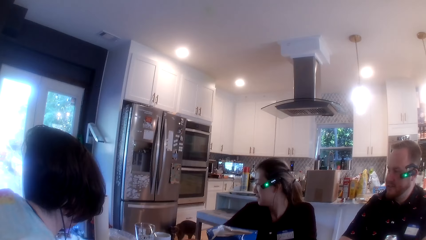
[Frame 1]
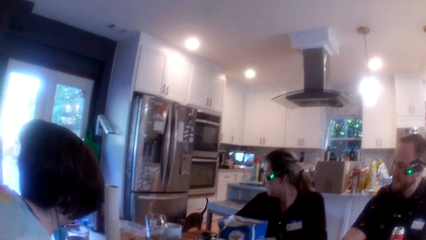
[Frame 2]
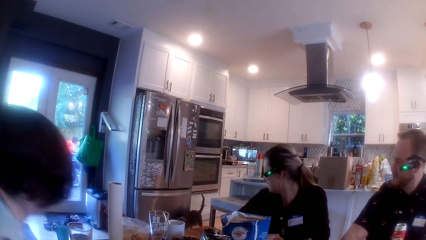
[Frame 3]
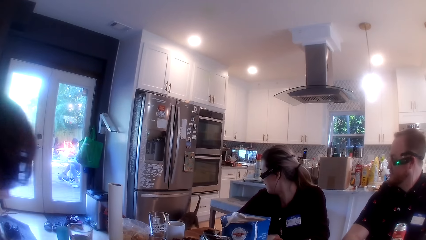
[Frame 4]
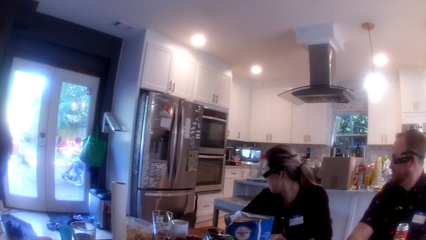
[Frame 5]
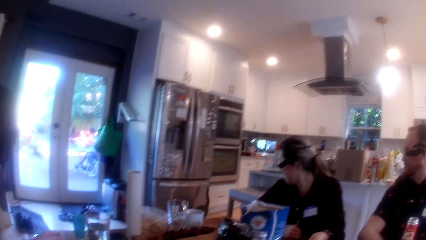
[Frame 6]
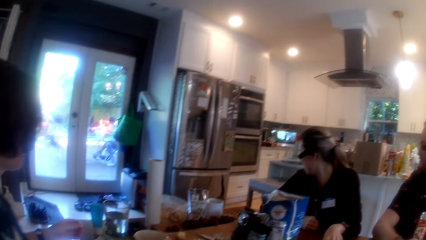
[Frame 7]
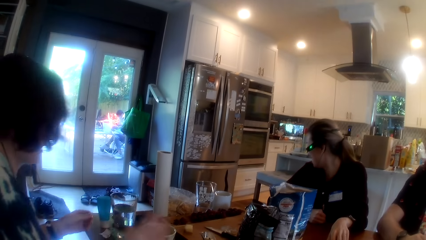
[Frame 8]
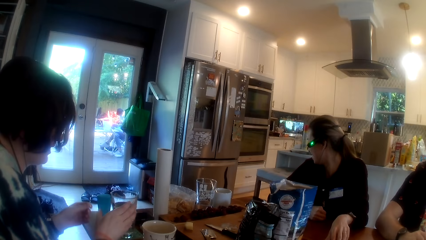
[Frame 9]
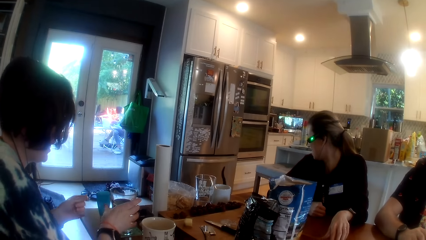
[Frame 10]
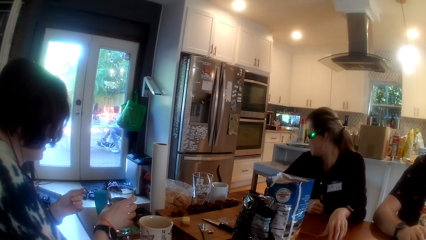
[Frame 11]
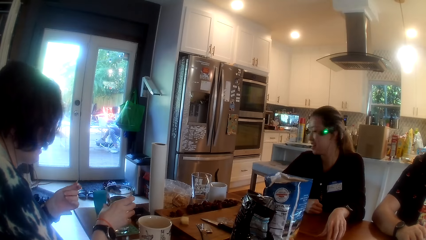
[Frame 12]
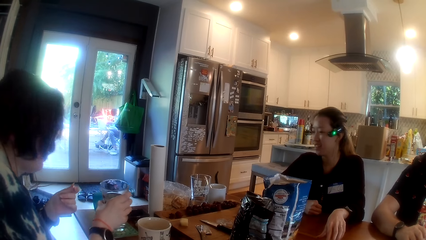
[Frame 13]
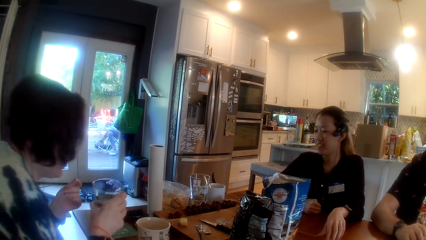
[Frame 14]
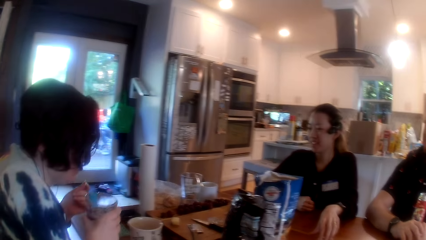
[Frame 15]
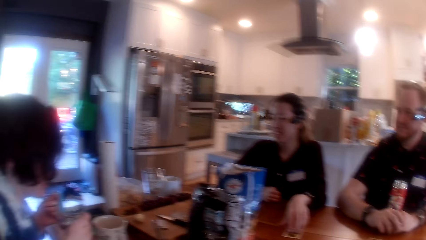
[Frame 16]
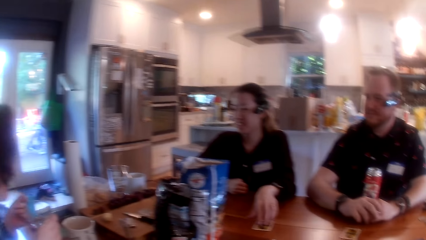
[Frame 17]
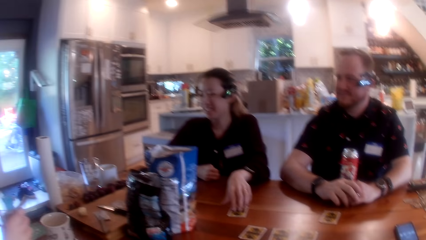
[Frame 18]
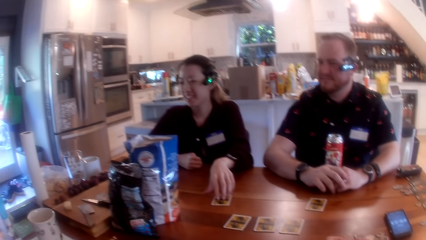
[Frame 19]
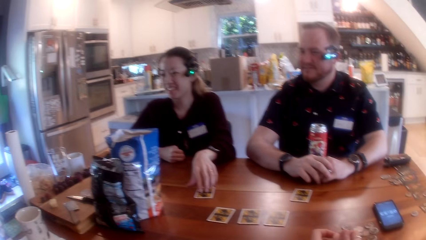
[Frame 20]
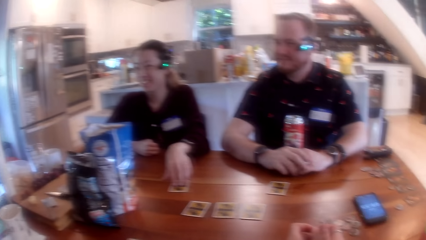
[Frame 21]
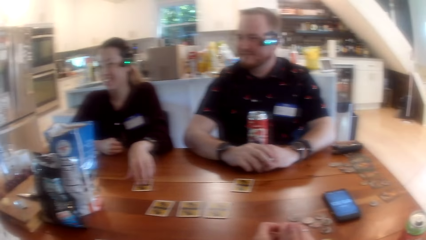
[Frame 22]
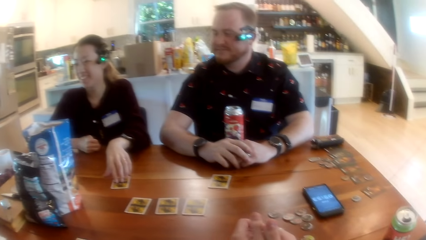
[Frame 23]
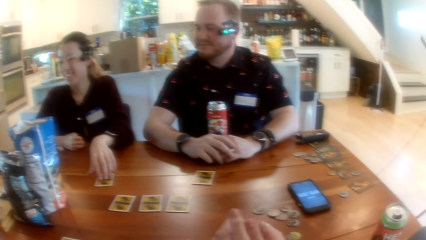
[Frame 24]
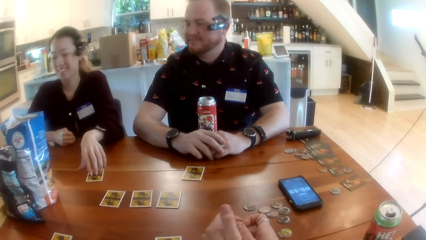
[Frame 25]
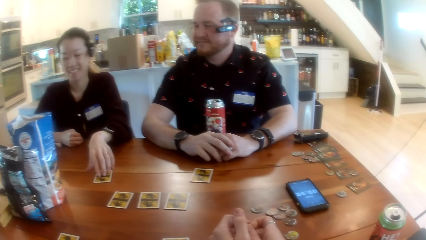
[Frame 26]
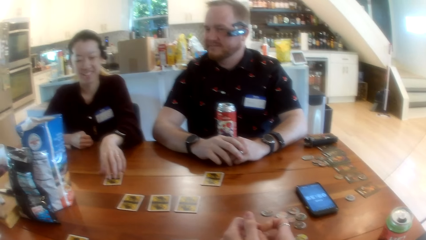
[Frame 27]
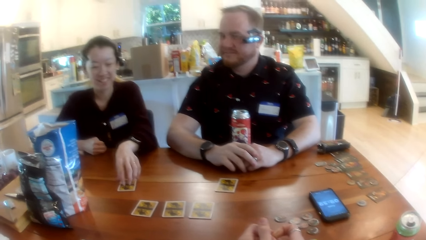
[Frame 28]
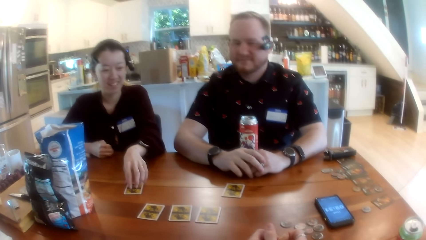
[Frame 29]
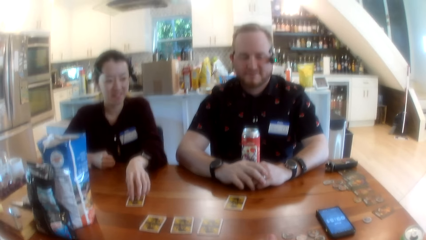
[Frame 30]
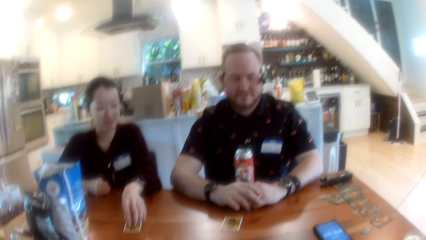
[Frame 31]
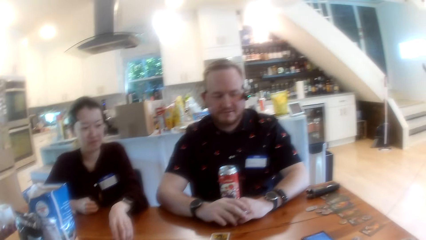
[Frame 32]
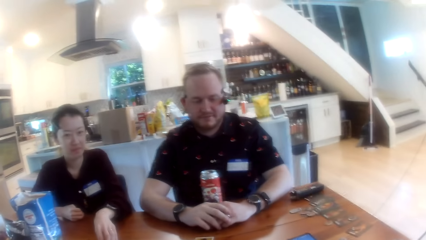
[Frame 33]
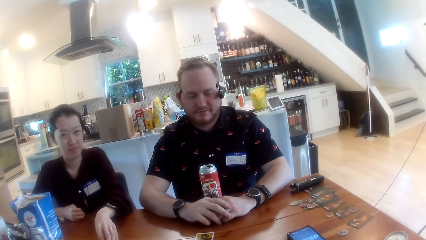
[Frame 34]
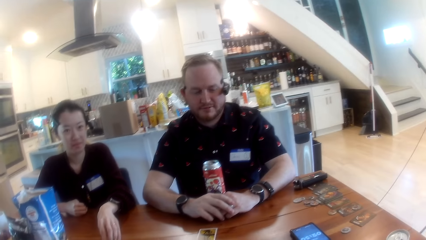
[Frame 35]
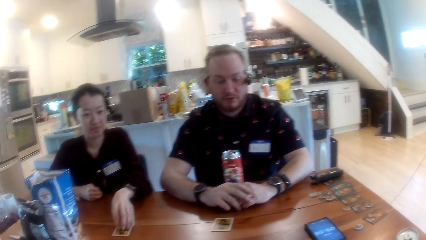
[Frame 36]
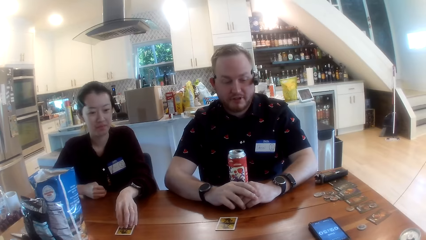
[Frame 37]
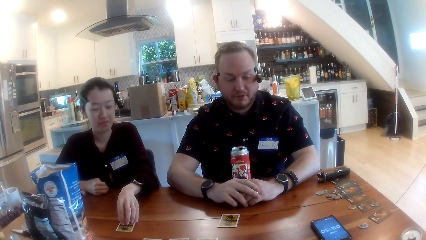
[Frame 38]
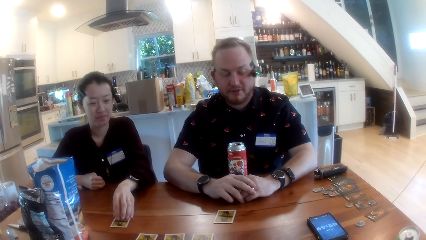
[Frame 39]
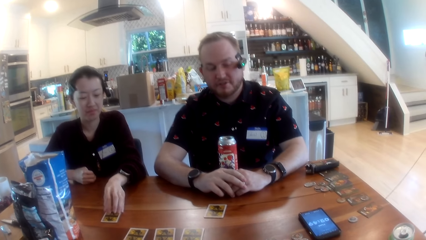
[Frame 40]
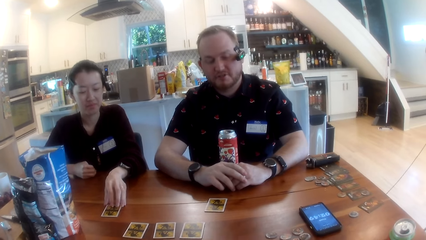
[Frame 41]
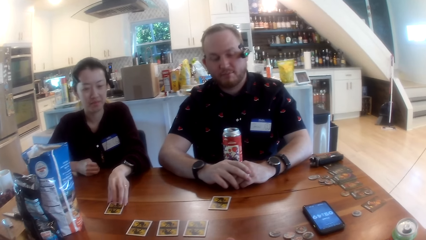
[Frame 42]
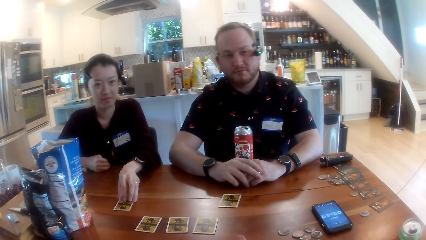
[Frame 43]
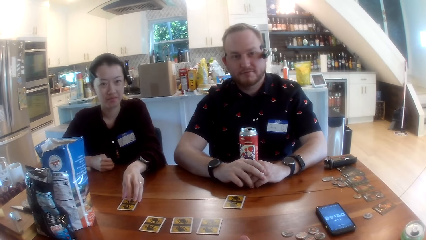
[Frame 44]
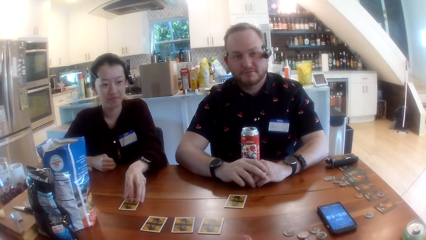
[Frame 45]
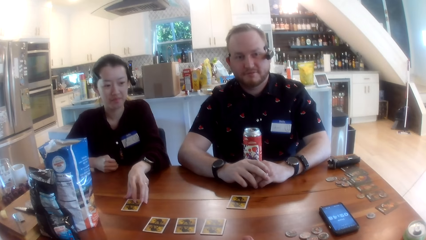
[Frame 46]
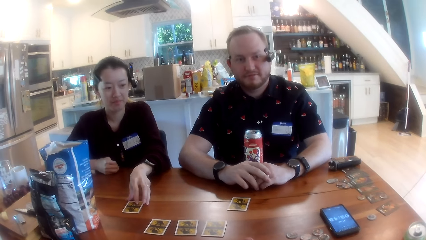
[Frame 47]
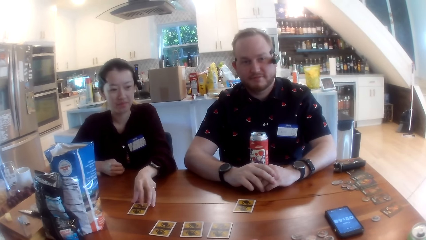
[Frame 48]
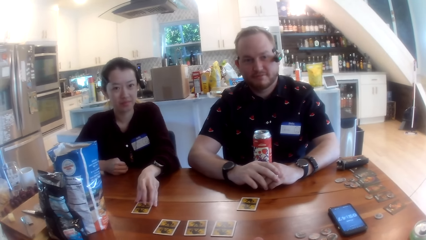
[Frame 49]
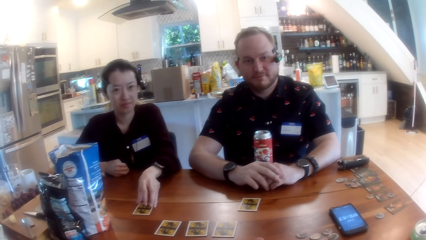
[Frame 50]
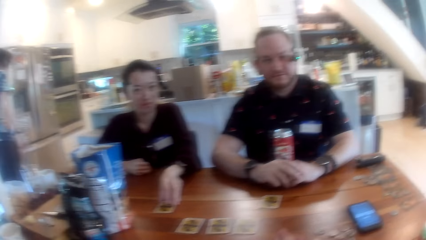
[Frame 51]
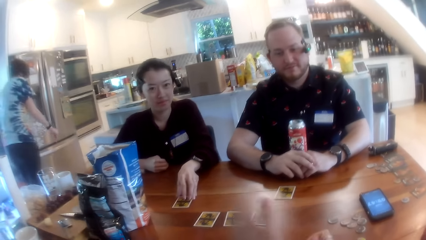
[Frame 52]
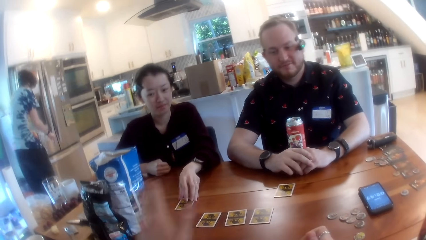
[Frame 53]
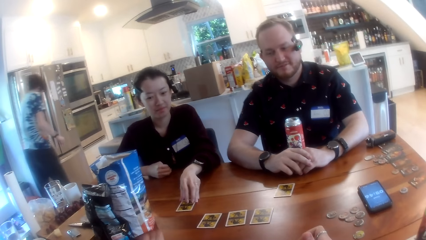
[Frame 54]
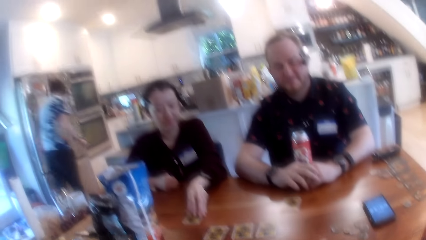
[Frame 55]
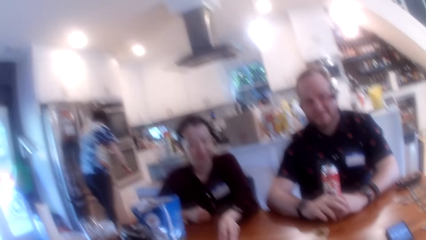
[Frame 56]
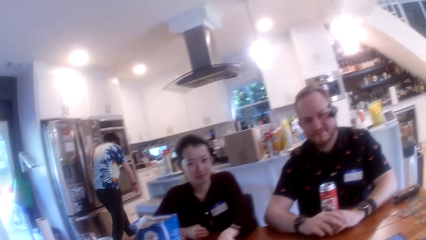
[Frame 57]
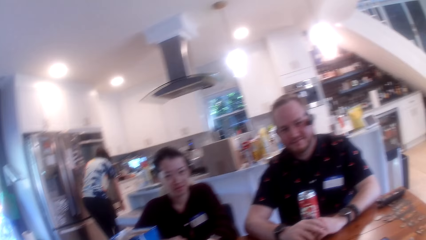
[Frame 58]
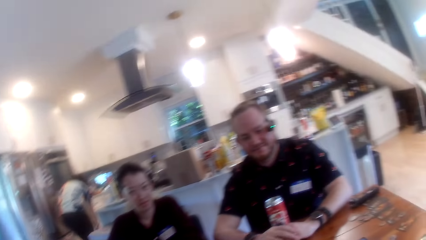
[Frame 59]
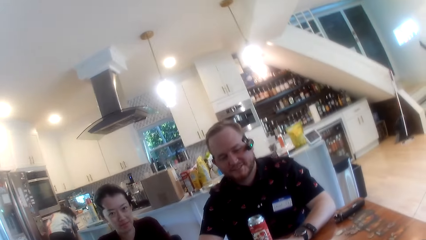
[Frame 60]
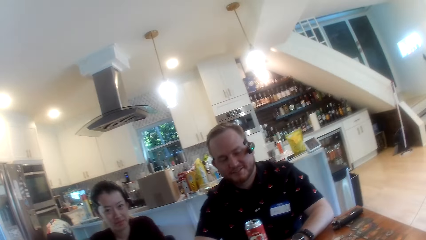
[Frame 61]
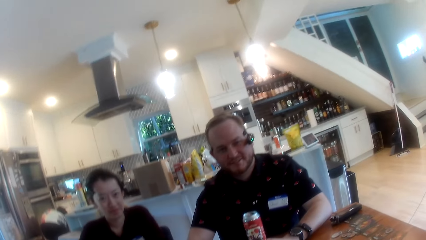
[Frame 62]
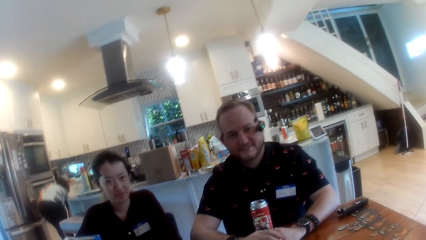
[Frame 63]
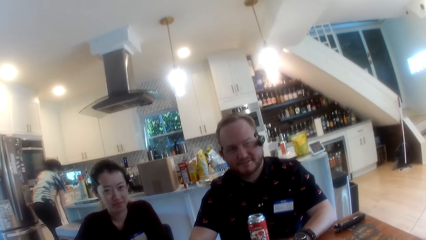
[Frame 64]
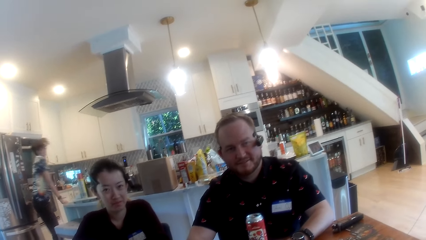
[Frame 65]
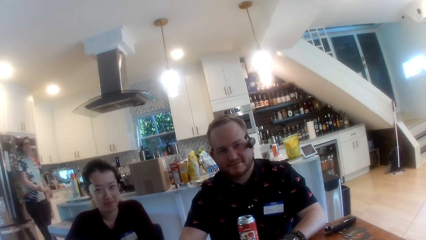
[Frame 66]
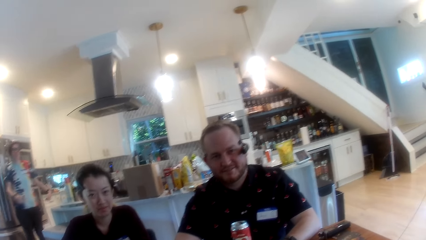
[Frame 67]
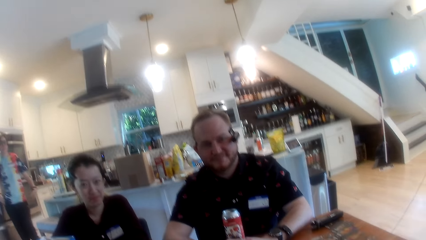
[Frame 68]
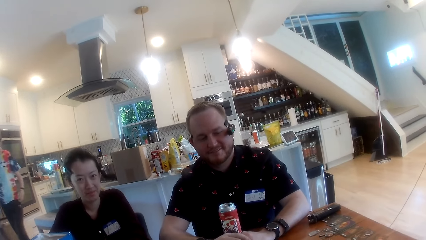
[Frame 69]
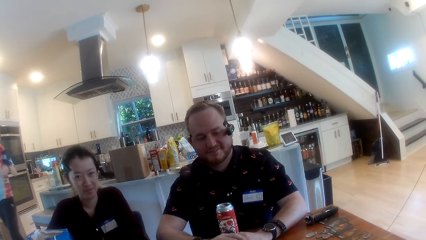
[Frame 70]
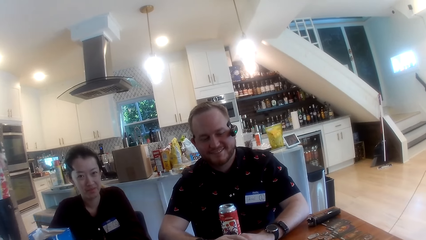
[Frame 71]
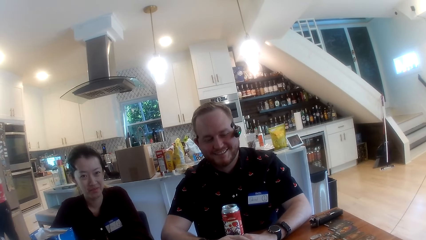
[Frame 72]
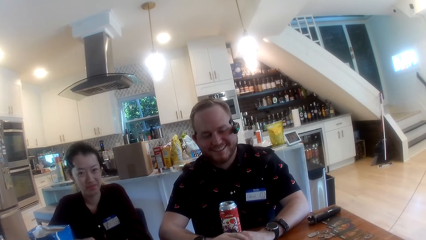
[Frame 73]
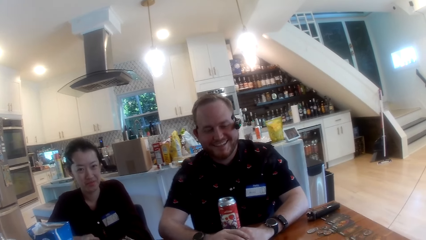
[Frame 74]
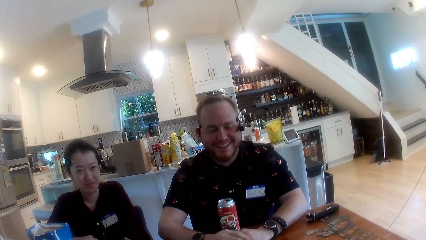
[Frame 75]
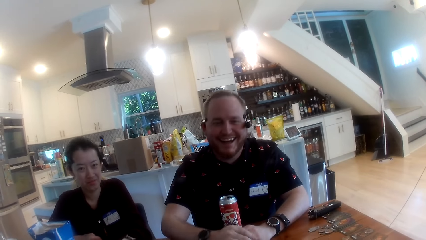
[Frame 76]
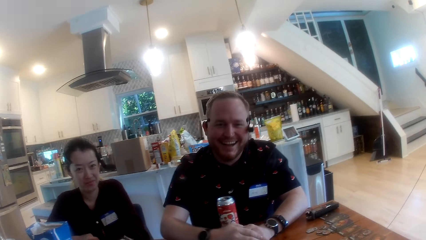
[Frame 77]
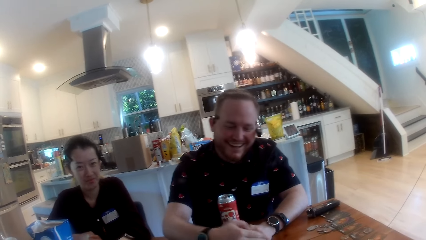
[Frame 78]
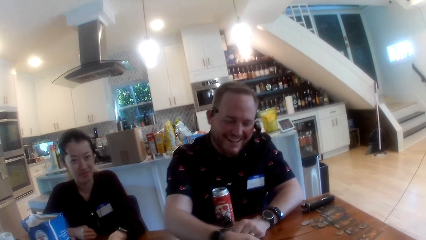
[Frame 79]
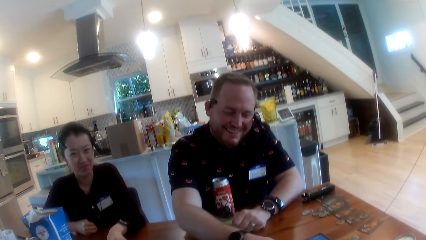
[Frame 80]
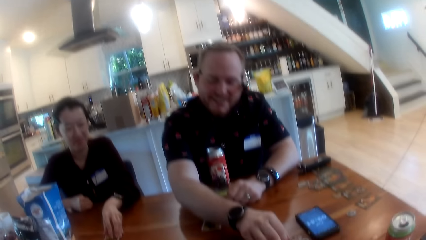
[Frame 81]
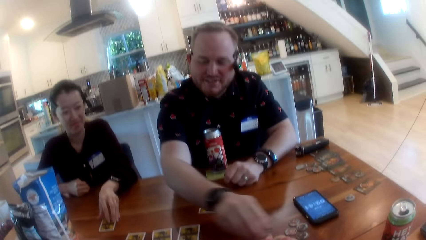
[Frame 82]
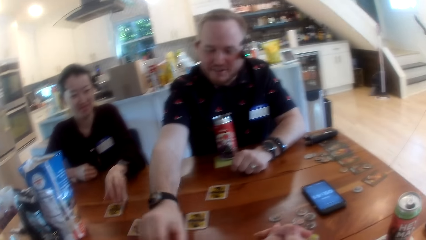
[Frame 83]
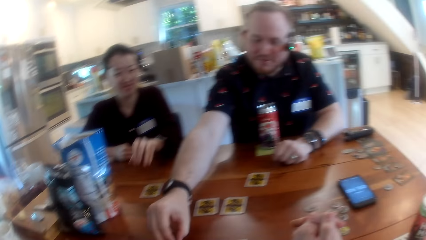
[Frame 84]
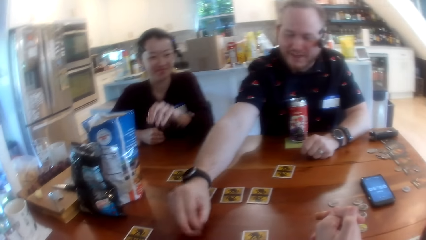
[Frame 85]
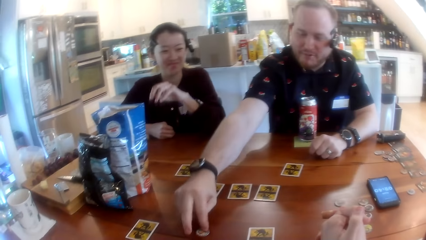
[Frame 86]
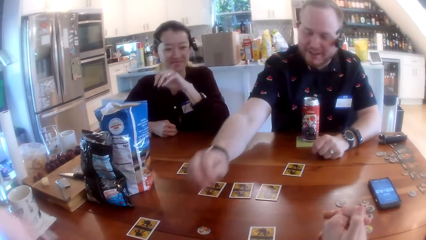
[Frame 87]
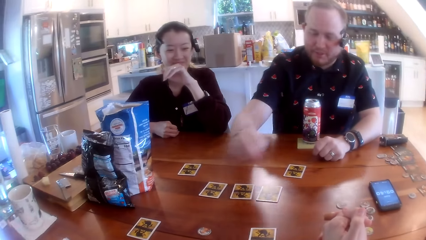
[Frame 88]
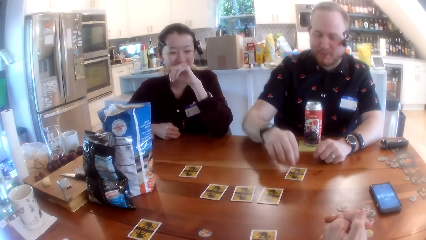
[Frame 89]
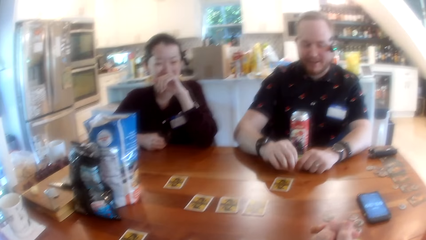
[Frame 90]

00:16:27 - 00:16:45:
A woman converses with a man. The woman picks up a cup from the table with her right hand. The woman converses with the camera wearer. The man converses with the camera wearer. The camera wearer converses with the man. They put a hand on the card. They converse with the man. The man picks a coin on the table. The man moves a game piece on the table with his right hand. The man puts the coin on the table.
